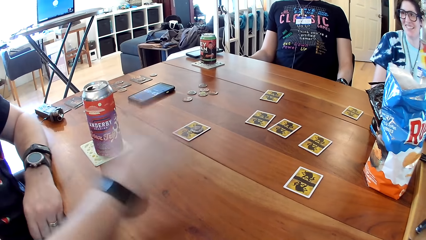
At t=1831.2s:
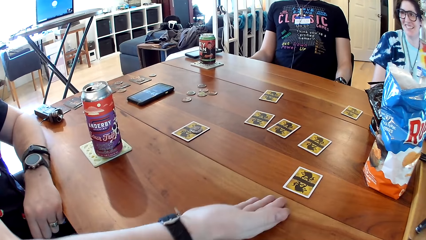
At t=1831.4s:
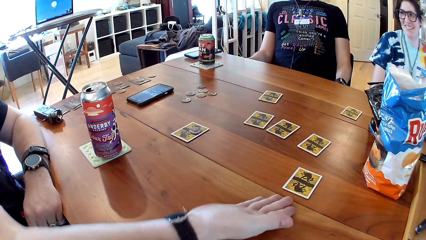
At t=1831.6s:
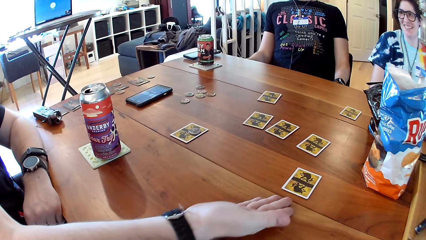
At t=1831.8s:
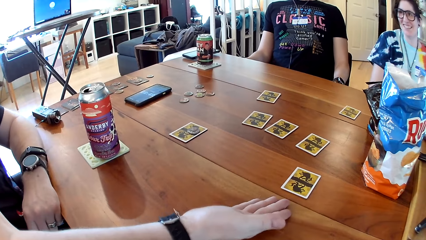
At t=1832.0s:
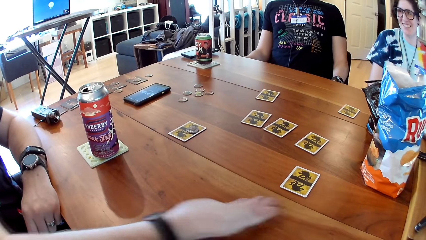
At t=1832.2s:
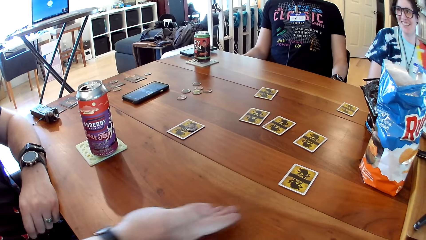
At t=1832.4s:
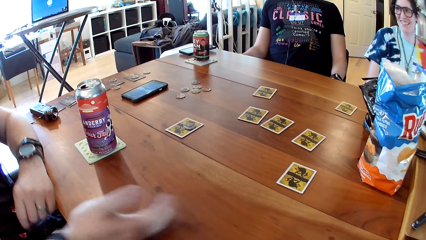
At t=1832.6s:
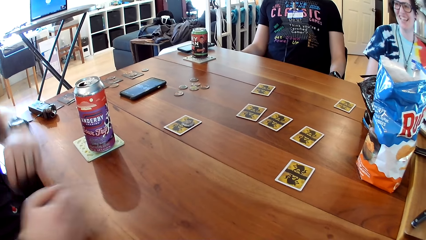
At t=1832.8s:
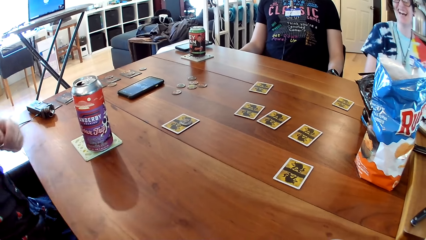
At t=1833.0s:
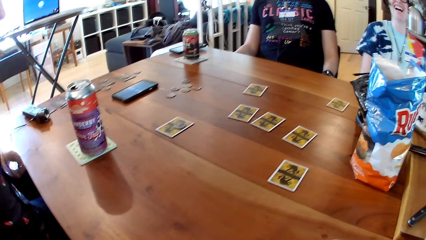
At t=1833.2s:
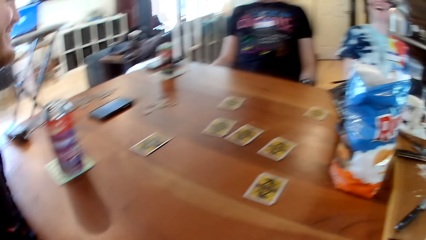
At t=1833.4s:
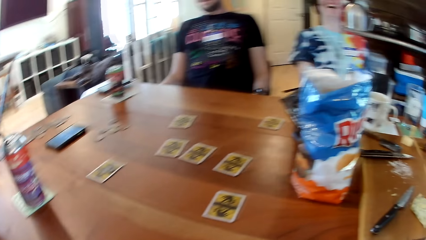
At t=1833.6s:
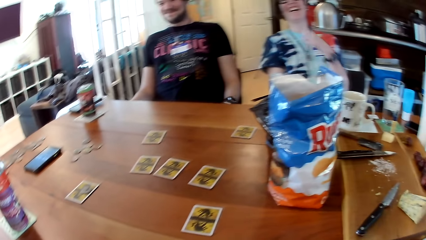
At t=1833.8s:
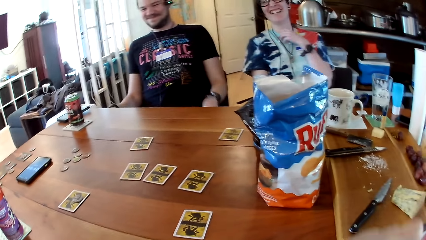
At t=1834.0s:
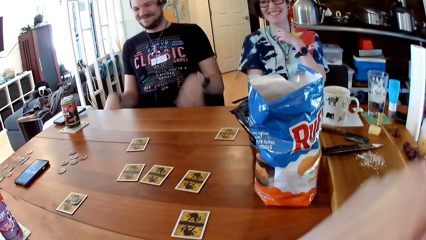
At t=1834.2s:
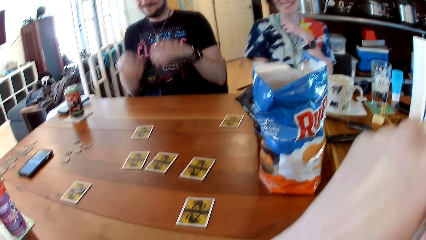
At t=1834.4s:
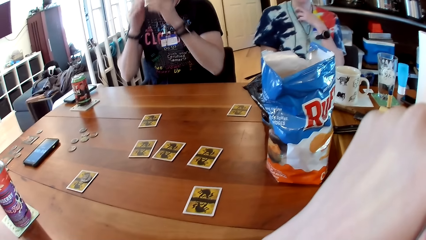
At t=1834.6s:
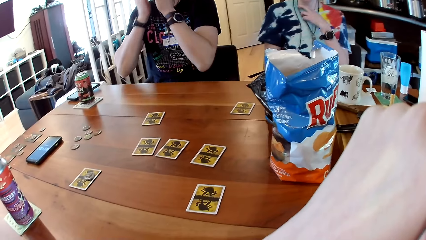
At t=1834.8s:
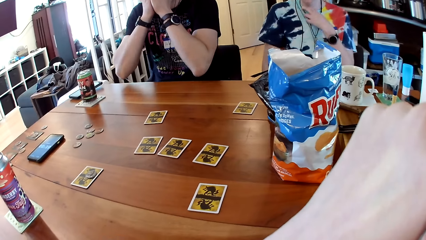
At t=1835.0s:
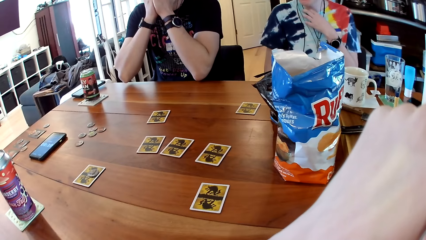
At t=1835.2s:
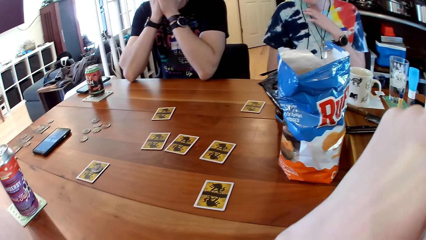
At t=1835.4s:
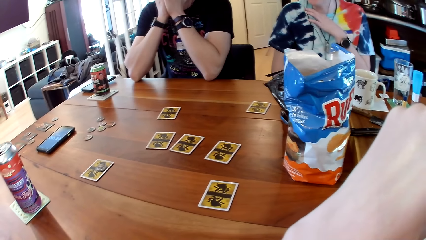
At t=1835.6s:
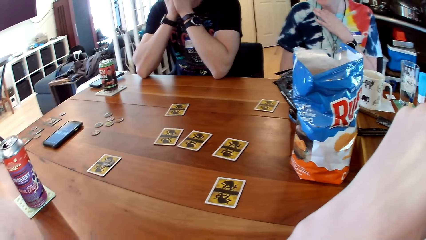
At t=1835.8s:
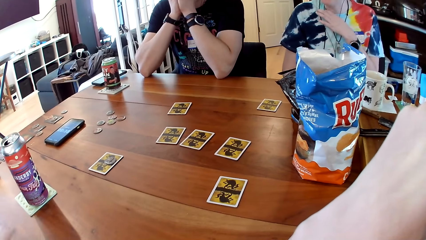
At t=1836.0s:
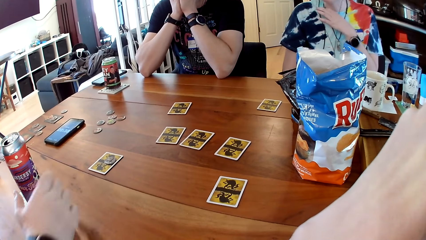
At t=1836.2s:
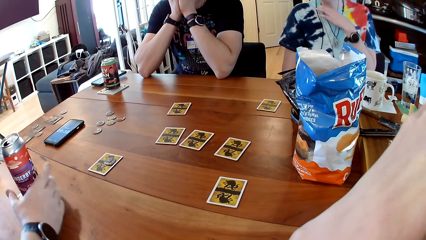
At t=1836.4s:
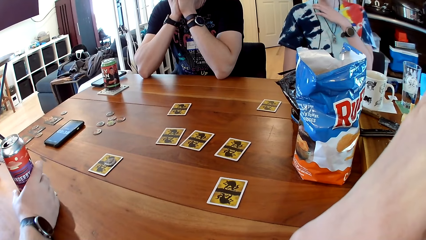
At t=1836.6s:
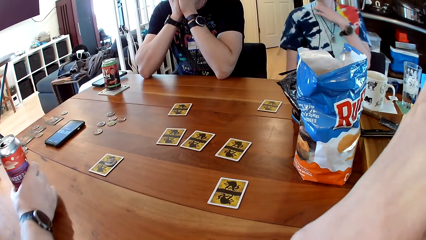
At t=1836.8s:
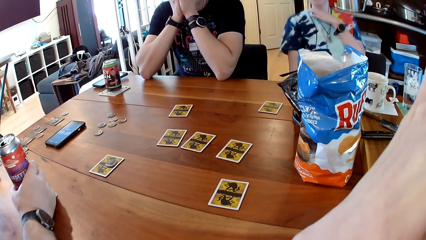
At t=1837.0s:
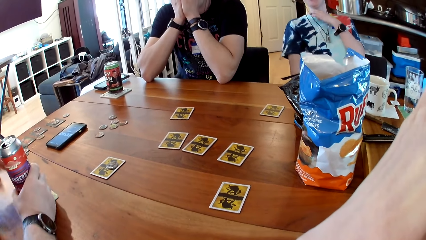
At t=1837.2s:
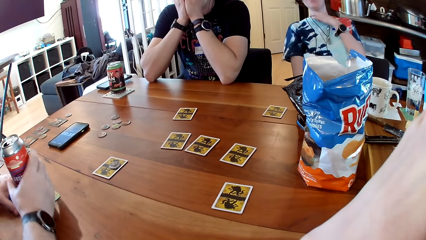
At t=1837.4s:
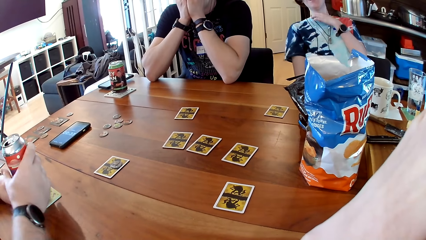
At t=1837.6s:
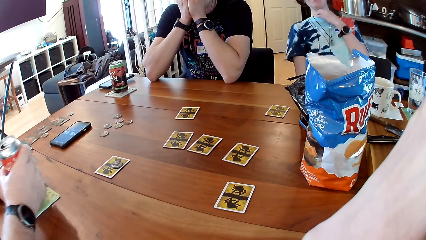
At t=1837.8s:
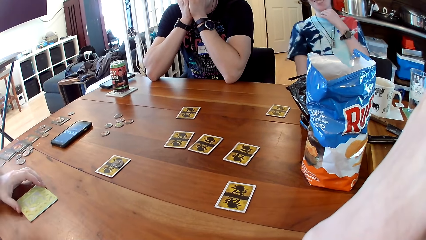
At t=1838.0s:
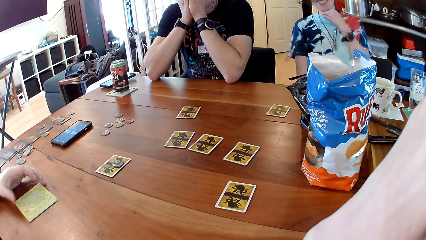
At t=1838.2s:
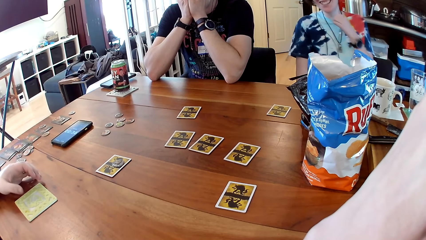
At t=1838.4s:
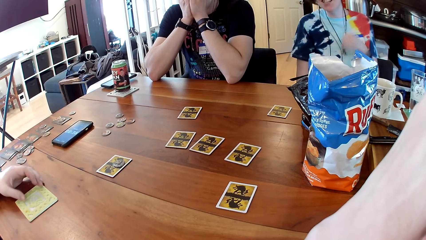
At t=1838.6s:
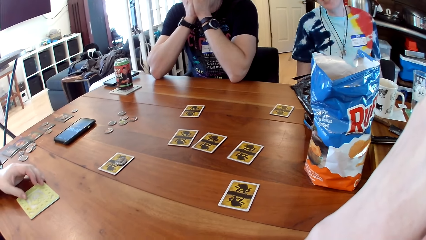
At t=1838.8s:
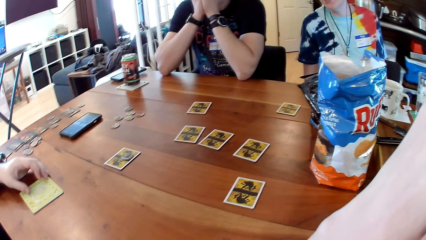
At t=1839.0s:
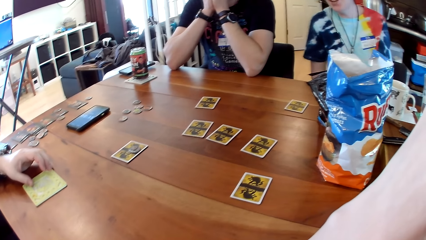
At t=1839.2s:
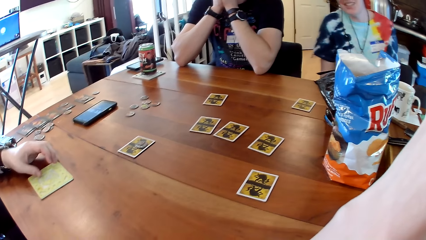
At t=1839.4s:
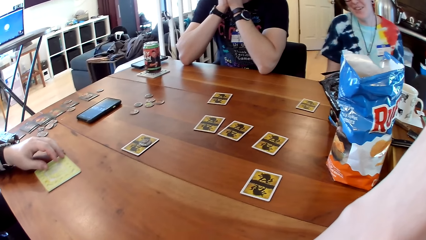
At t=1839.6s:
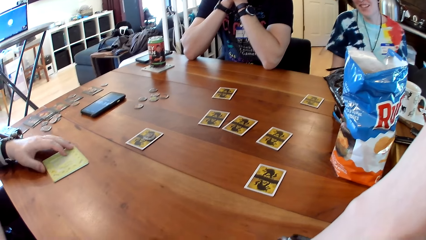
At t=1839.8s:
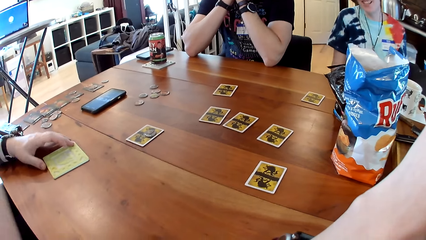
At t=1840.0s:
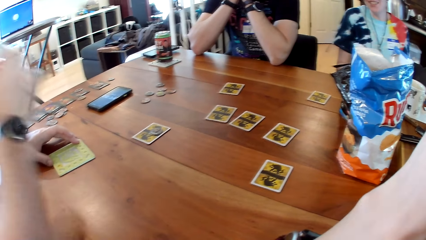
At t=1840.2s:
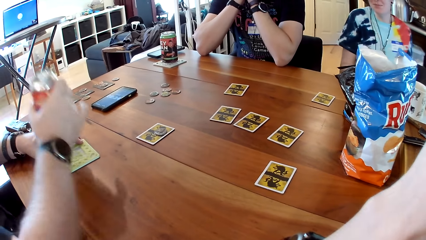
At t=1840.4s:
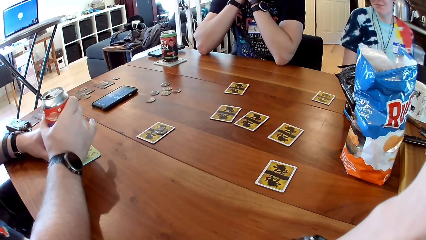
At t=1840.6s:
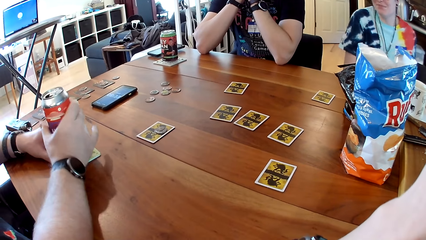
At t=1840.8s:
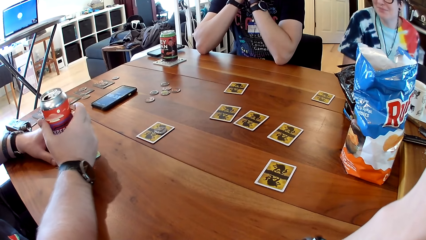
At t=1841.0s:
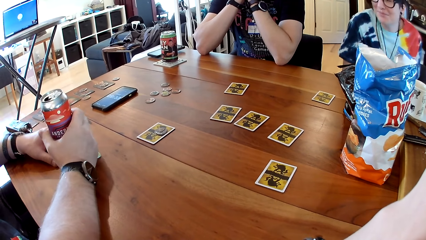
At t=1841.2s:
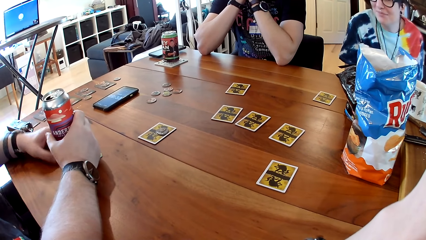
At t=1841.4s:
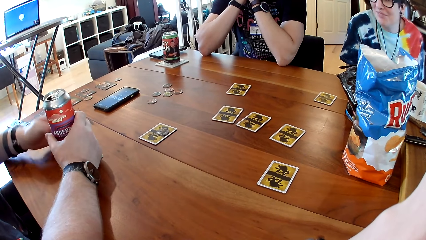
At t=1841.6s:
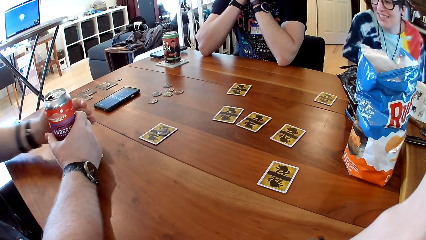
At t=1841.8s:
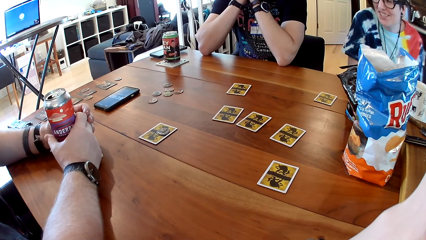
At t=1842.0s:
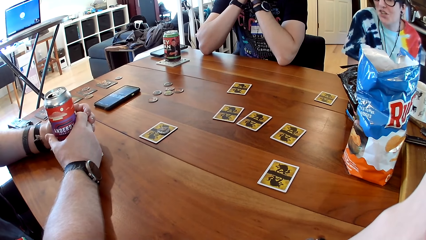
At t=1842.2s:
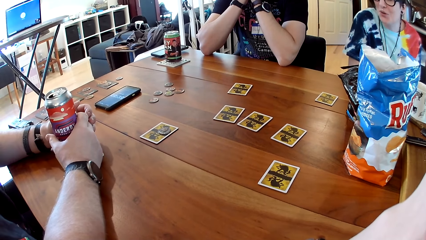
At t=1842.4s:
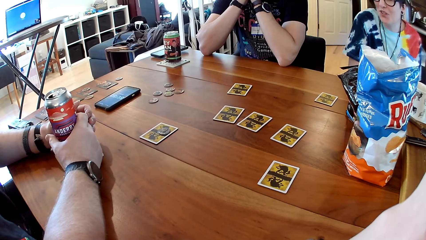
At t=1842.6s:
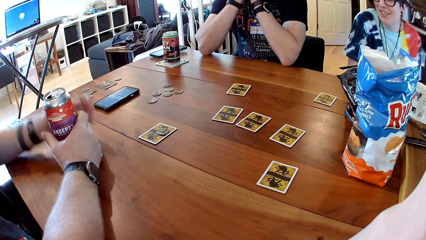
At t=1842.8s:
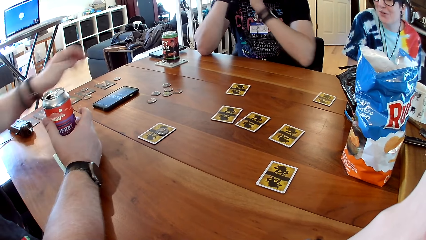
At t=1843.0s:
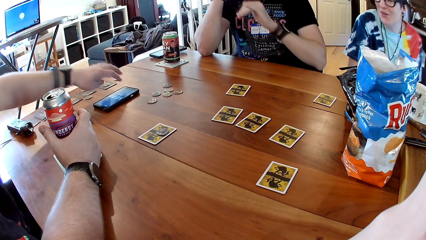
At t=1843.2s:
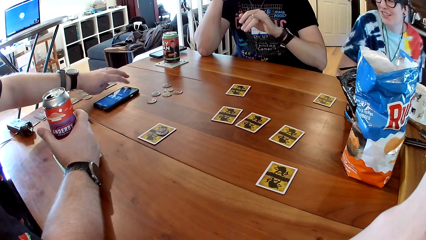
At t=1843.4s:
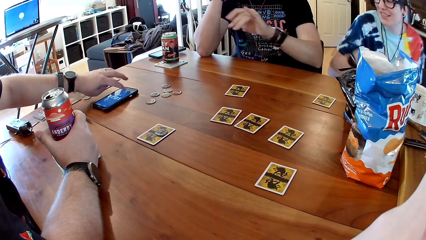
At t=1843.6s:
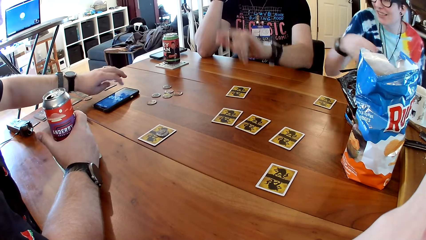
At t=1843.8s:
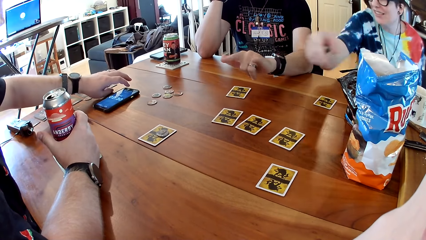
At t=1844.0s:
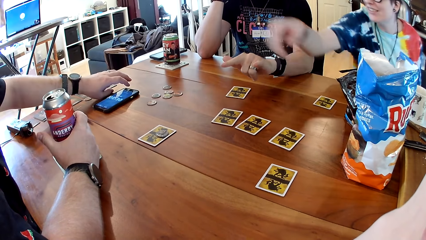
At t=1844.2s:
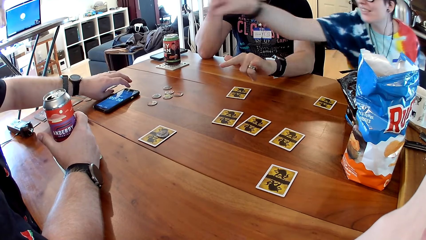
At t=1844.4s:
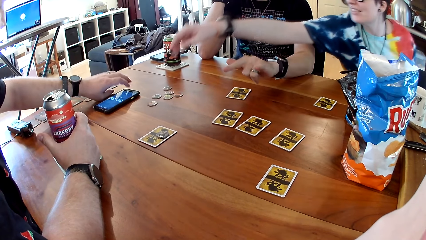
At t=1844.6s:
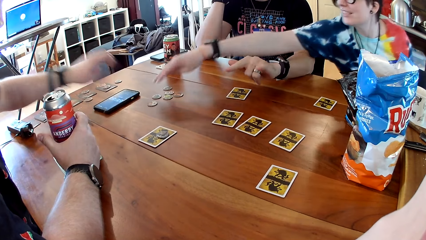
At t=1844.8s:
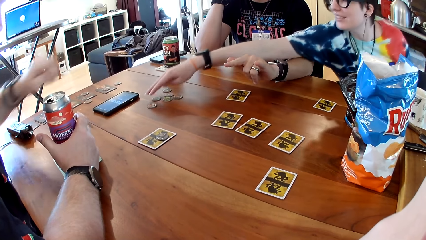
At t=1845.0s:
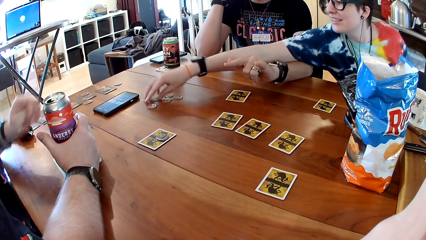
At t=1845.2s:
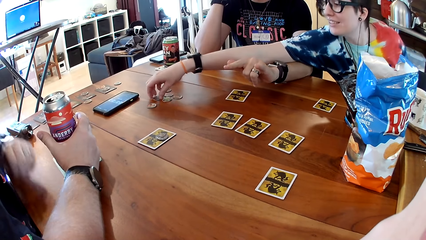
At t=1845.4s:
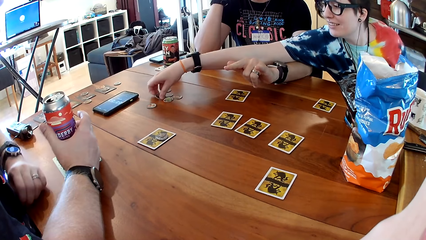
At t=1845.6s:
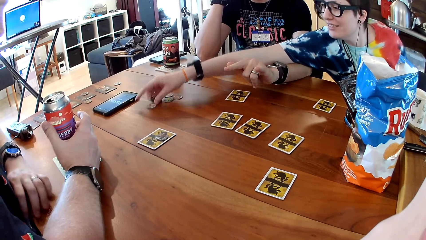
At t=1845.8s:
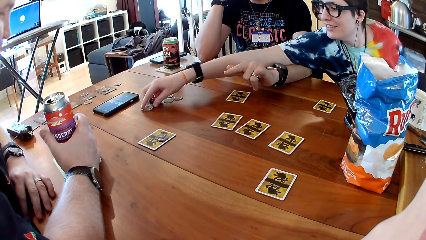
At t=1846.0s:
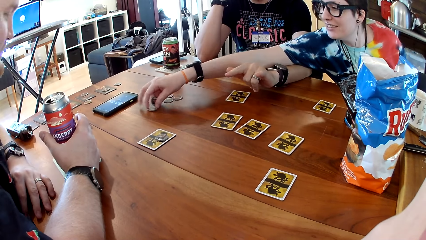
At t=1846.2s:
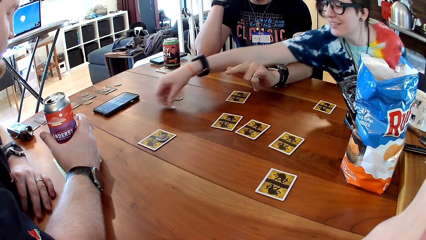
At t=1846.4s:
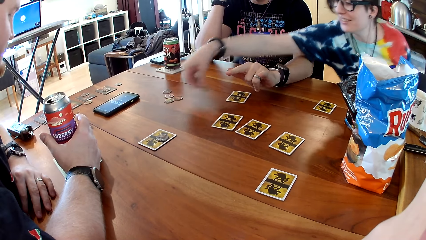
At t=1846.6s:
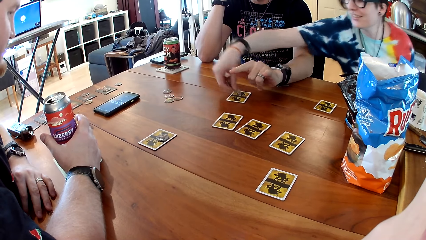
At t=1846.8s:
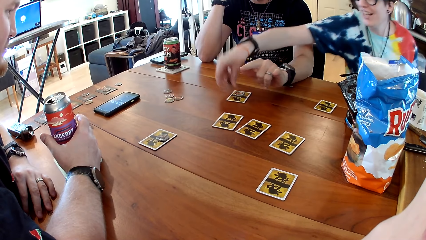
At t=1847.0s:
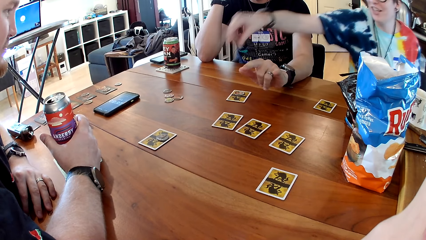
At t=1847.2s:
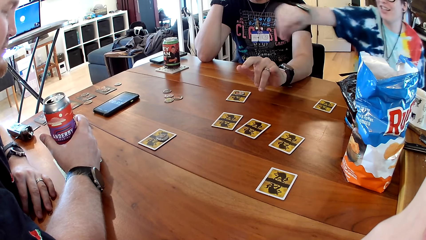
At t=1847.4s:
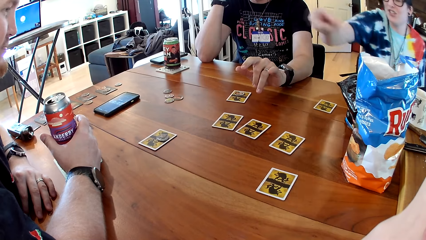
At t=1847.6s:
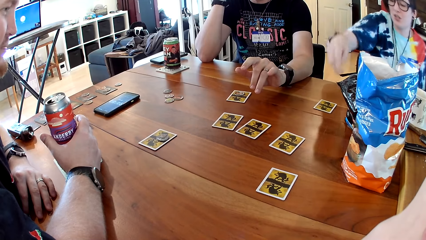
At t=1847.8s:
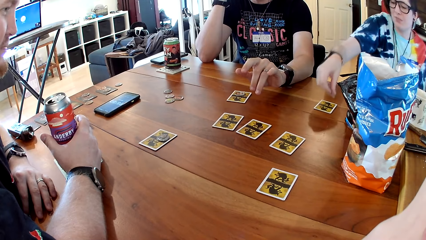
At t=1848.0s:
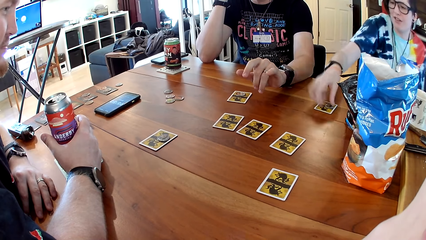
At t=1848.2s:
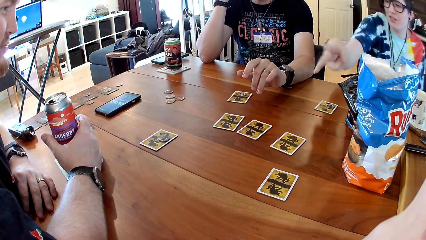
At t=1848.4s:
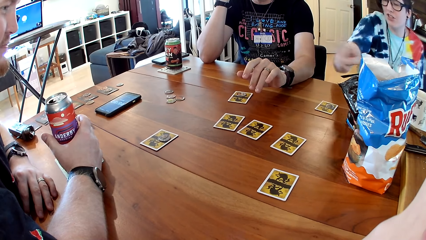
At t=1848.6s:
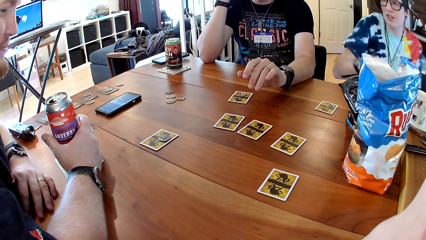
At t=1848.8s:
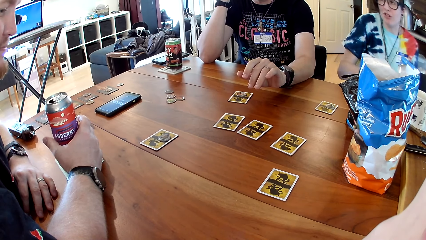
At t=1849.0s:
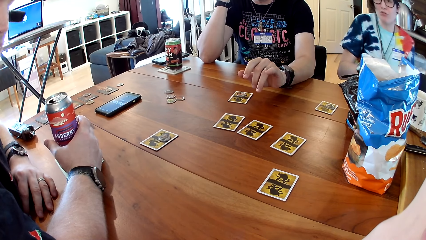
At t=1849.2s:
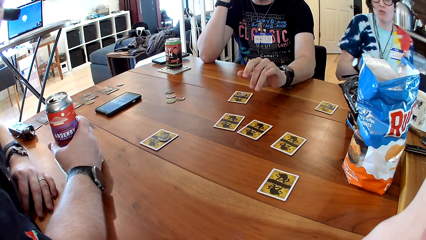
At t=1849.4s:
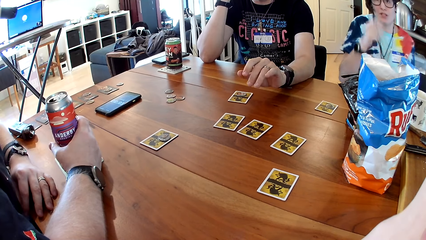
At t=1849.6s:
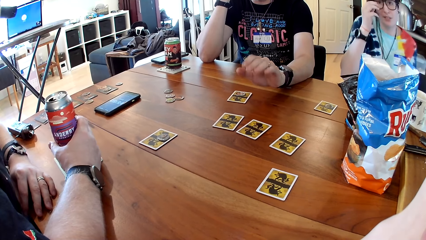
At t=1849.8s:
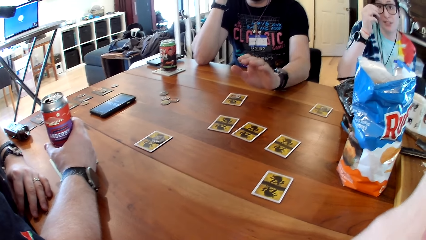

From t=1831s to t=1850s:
The man picks the can of soda from the coaster with his right hand. He moves the coaster on the table with his left hand. He drops the can of soda on the coaster with his right hand. Another man converses with the woman. The first man operates the phone with his left hand. The woman picks some chips from the table with her right hand. She drops a chip on the card with her right hand. She does it again.
